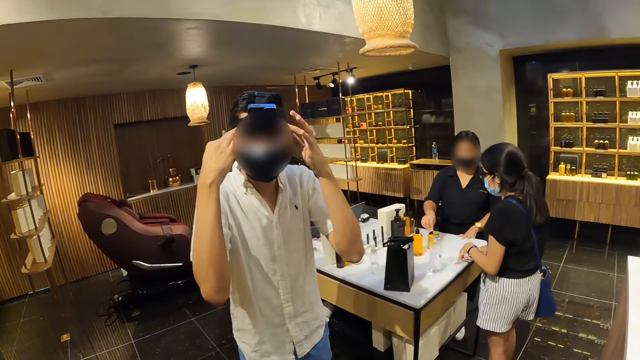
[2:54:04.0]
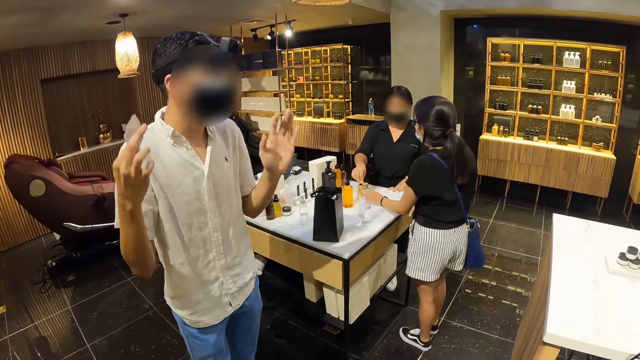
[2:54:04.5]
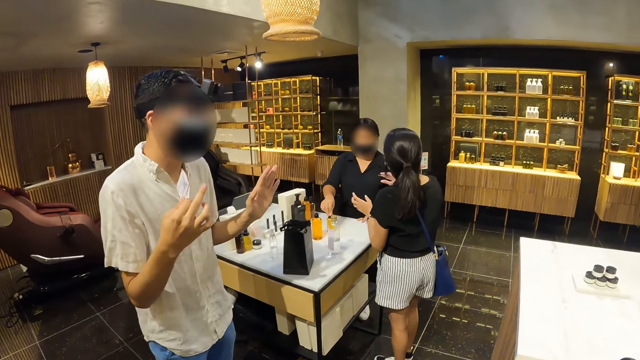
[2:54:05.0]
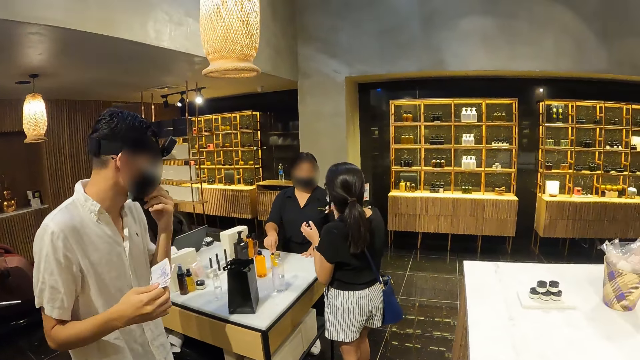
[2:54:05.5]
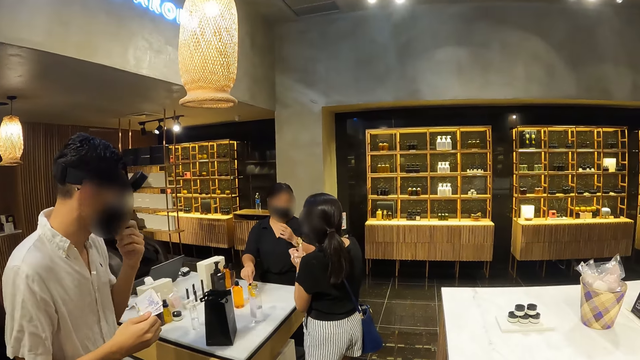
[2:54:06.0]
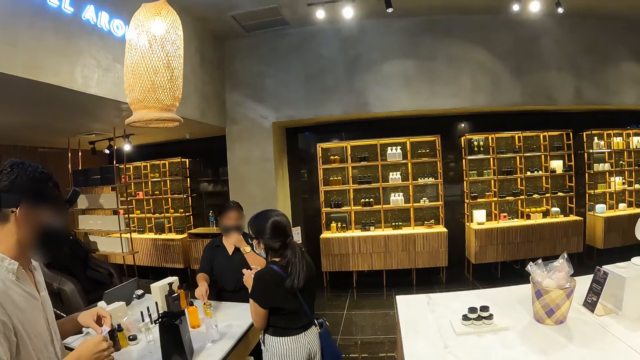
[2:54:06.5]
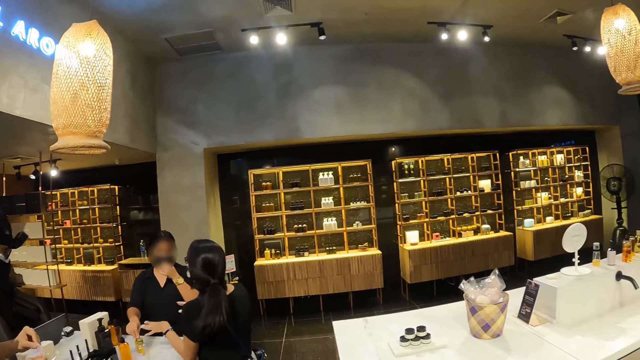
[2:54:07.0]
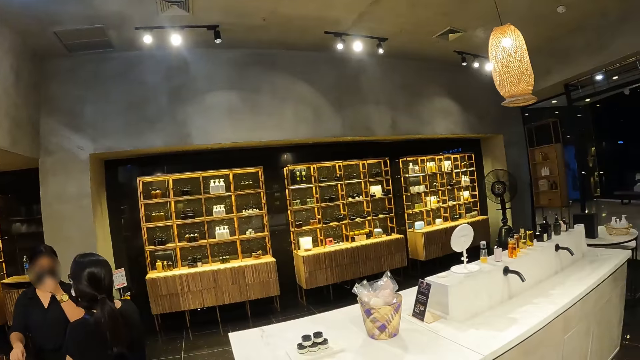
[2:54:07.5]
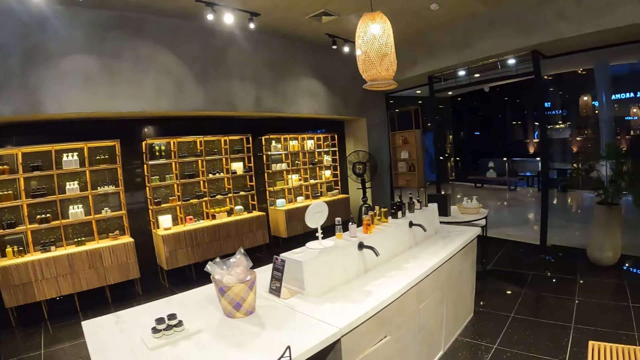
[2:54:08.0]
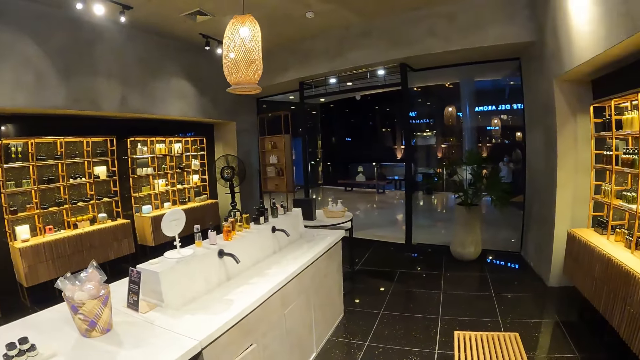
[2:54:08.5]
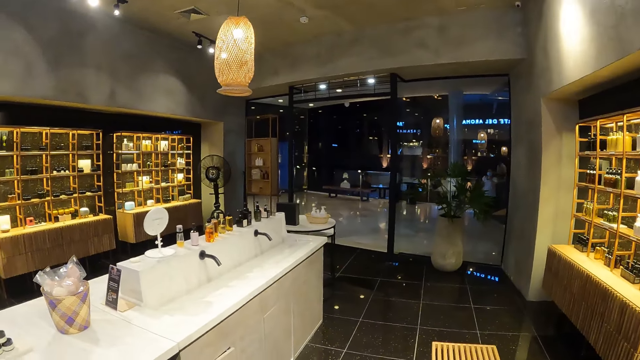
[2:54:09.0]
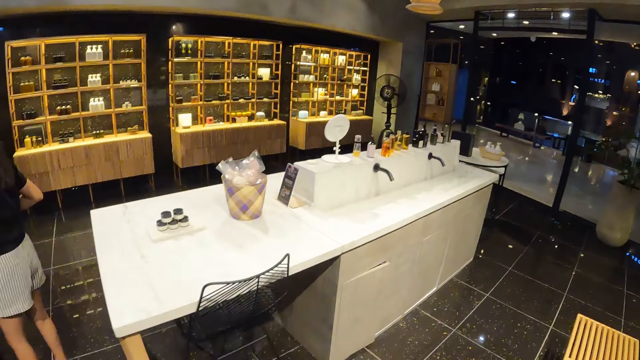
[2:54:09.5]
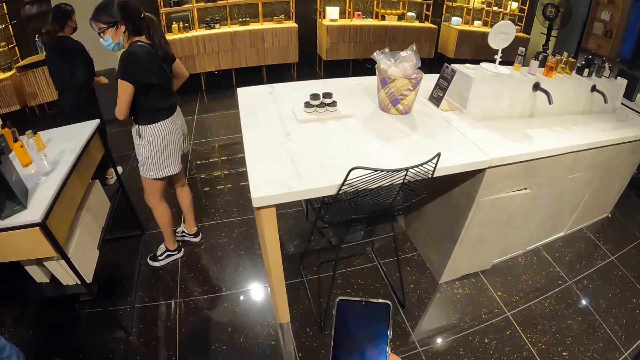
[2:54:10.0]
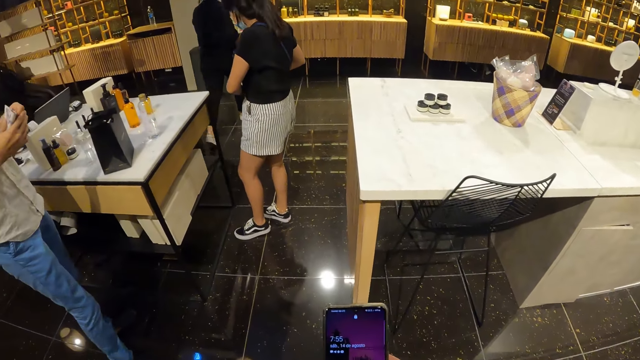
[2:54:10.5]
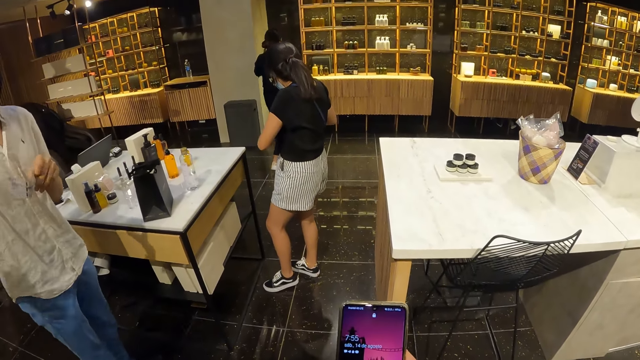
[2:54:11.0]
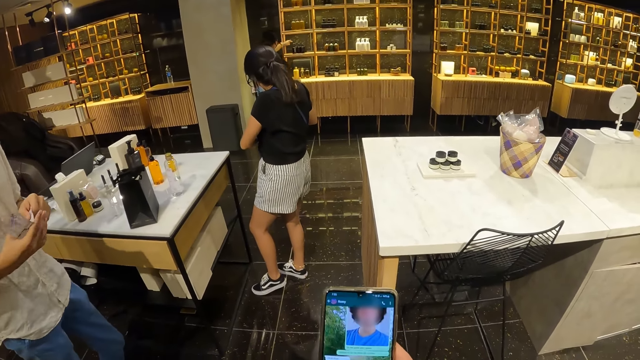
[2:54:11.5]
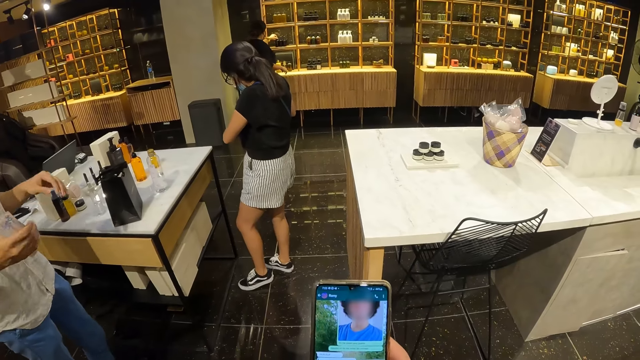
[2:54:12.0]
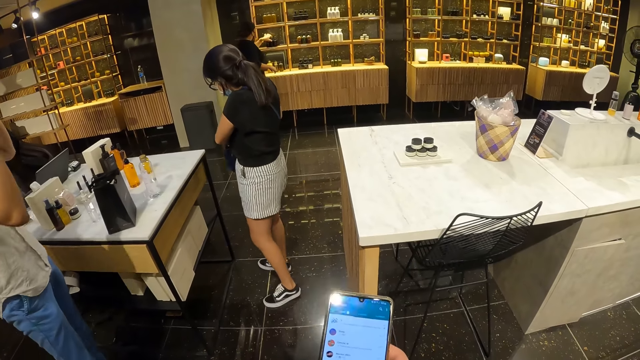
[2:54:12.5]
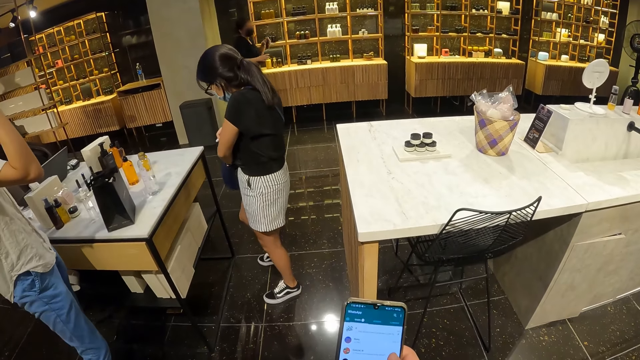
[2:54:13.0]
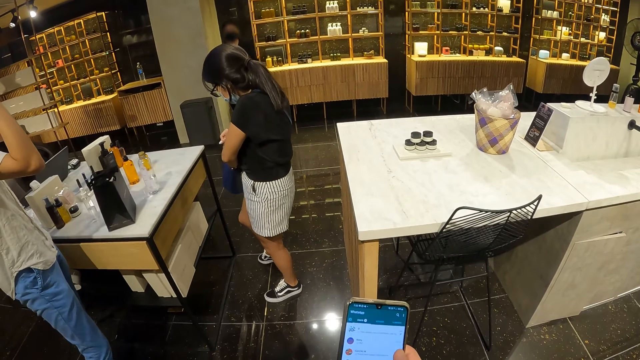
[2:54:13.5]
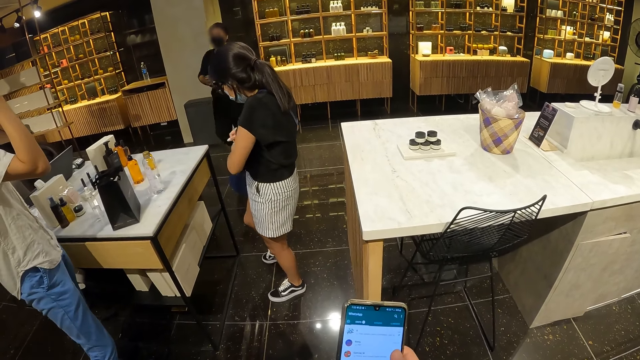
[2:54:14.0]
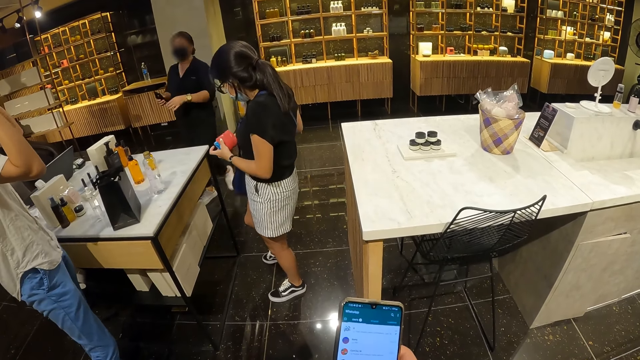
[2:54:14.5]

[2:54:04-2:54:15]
A man touches his head with his hands. The man touches his nose mask with his left hand. A woman touches her nose mask with her left hand. The man passes the money from his right hand to his left hand. The camera wearer operates the phone with his right hand. Another woman pulls out a wallet from her purse with her left hand. The man passes the money from his left hand to his right hand. The first woman touches a bottle of perfume on a rack with her left hand. The first woman picks up the bottle of perfume from the rack with her left hand. The first woman passes the bottle of perfume from her left hand to her right hand.

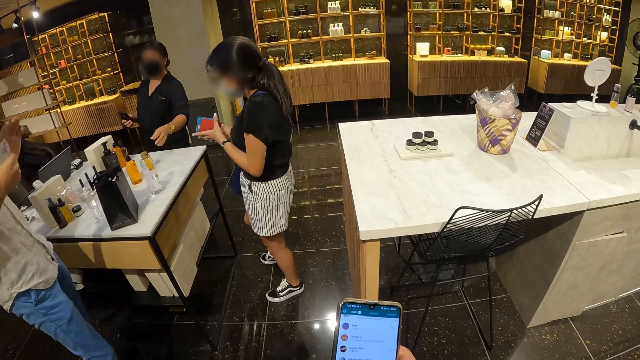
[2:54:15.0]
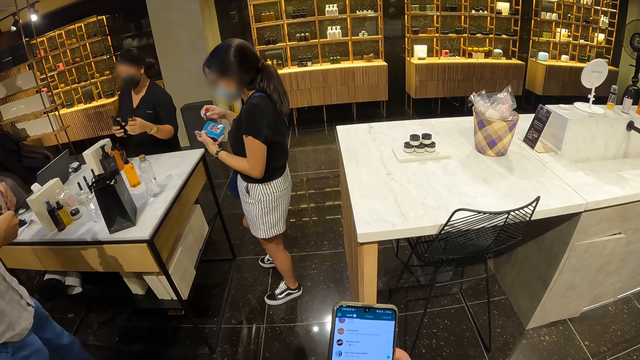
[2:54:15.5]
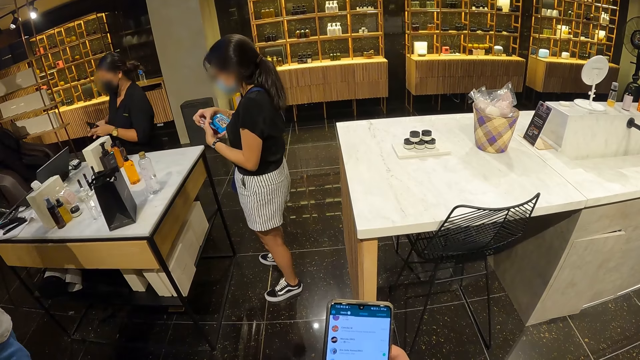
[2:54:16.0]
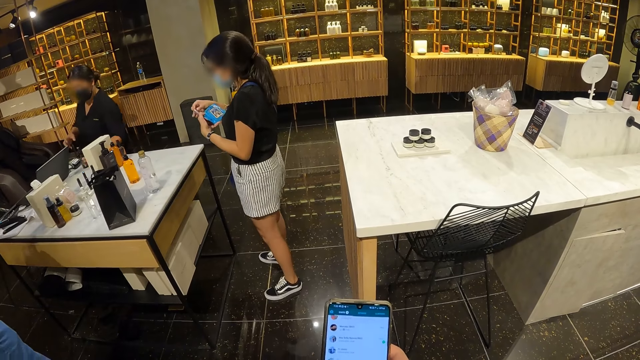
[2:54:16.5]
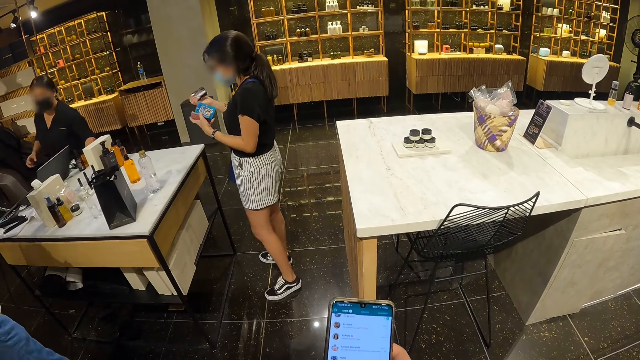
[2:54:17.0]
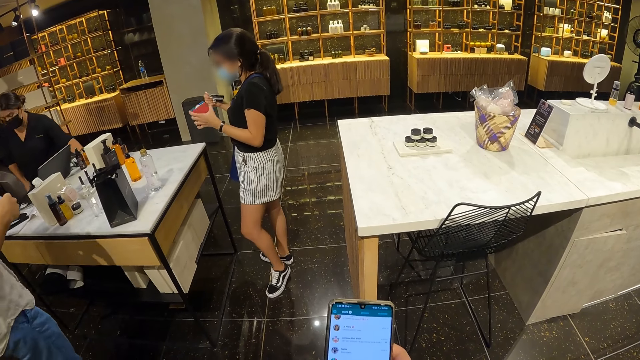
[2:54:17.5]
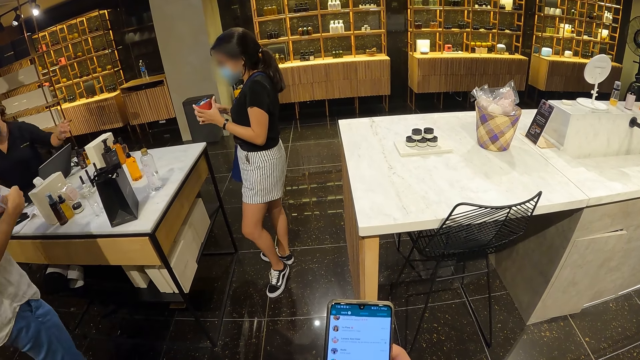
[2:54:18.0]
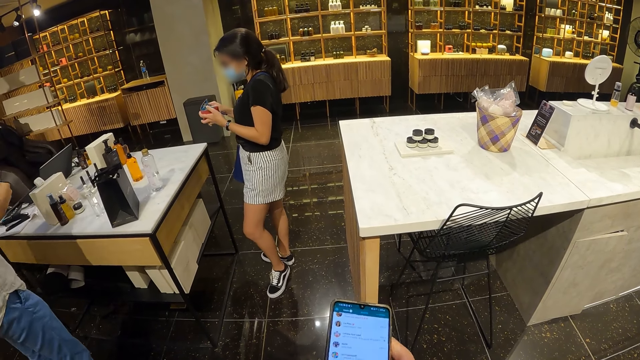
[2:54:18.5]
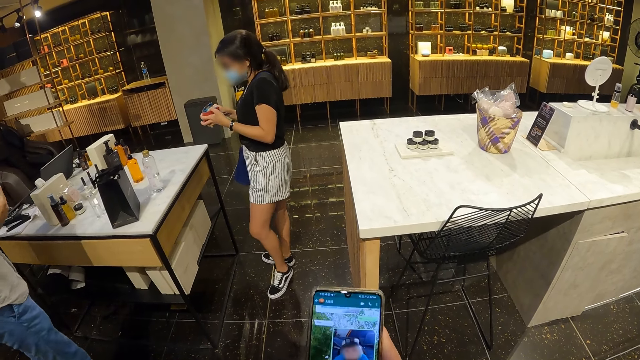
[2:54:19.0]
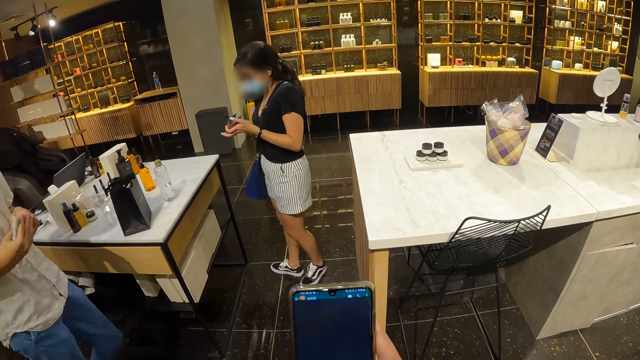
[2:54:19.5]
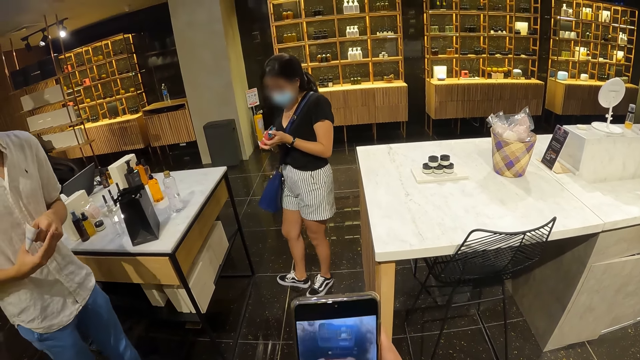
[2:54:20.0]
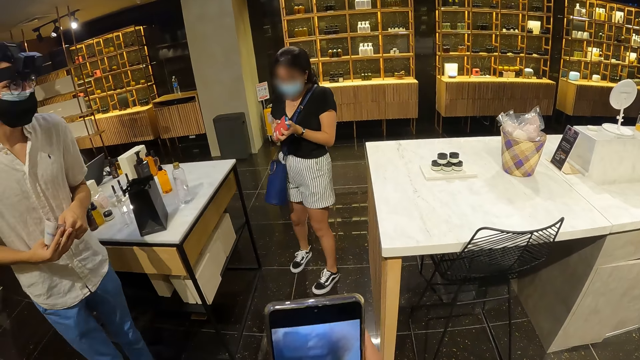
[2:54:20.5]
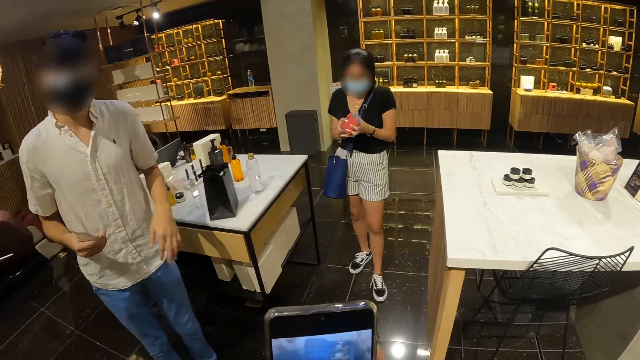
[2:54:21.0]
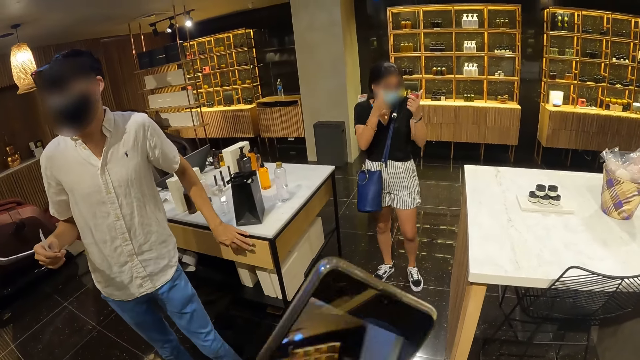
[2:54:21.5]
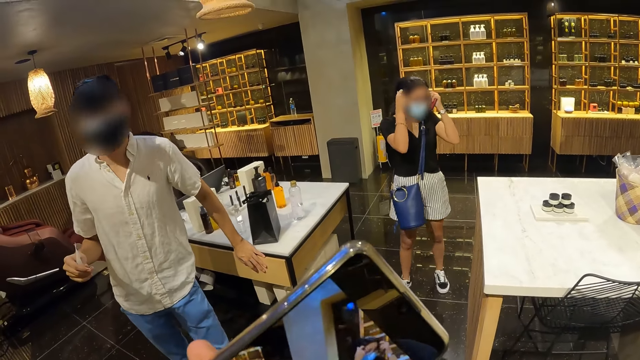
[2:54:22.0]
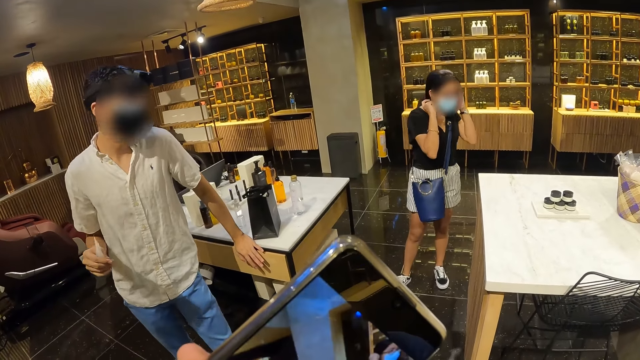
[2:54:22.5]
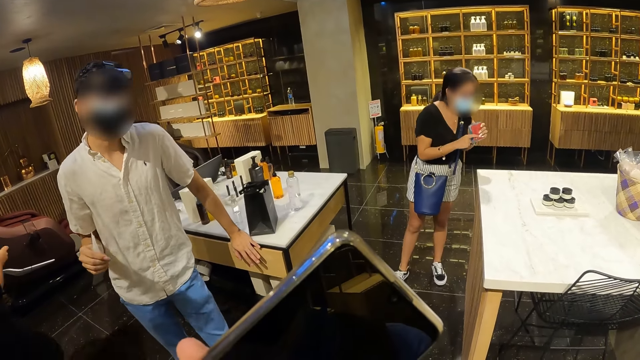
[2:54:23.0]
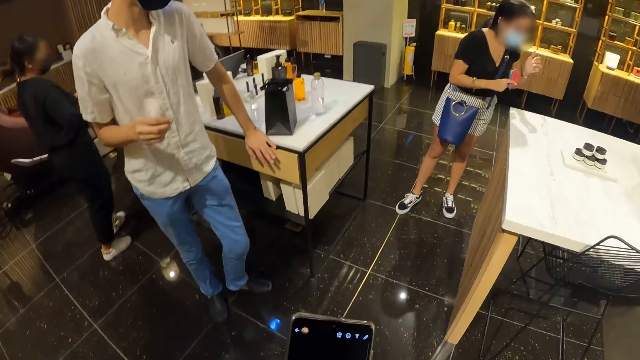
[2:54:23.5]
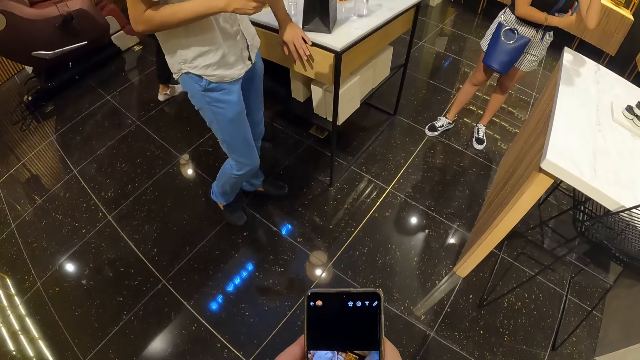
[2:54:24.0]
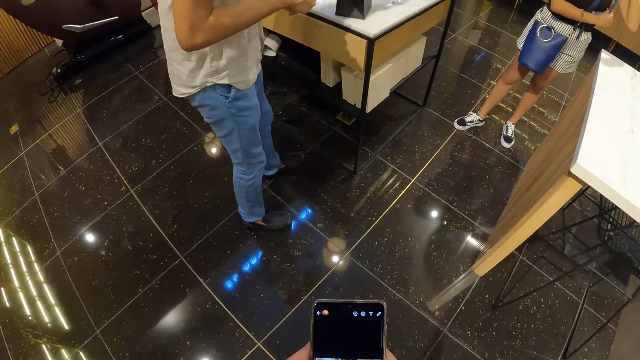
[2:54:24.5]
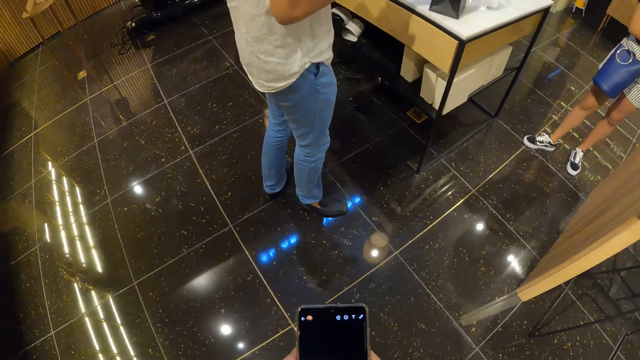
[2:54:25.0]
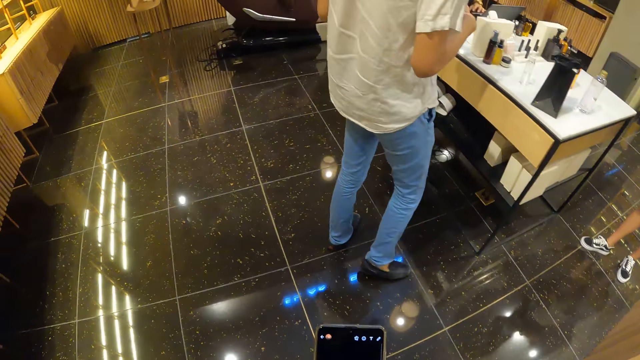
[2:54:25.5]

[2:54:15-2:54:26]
A woman holds the wallet with her hands. The woman opens the wallet with her hands. Another woman picks up the bottle of perfume from the table with her left hand. The first woman pulls out an ATM card from the wallet in her left hand with her right hand. The other woman passes the bottle of perfume from her right hand to her left hand. The other woman drops the bottles of perfume on the table with her right hand. The first woman closes the wallet with her right hand. A man passes the money from his left hand to his right hand. The man leans on the table with his left hand. The first woman adjusts her hair with her hands. The camera wearer operates the phone with his hands.
